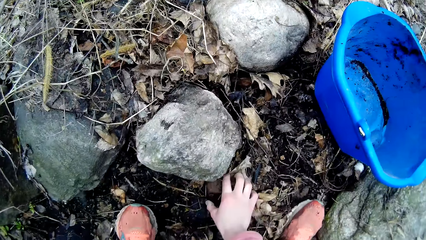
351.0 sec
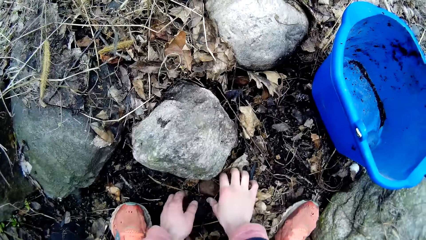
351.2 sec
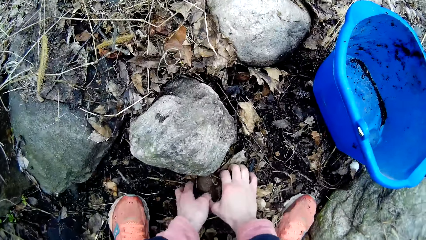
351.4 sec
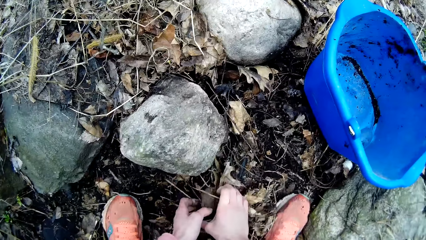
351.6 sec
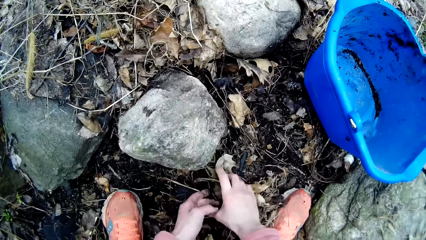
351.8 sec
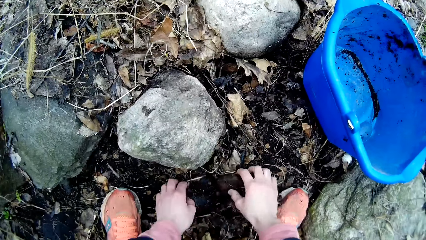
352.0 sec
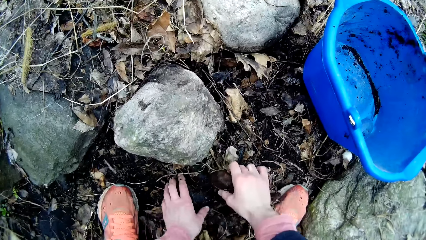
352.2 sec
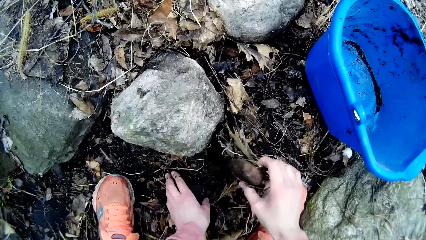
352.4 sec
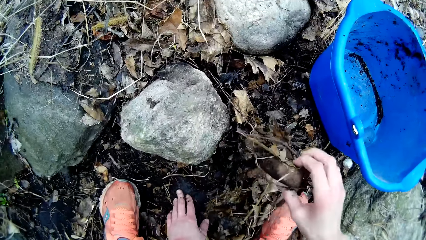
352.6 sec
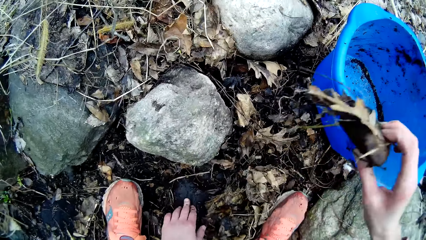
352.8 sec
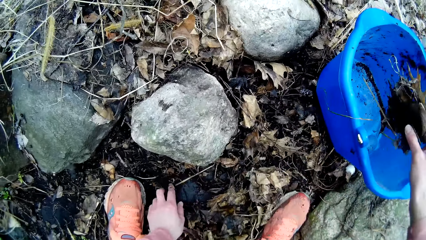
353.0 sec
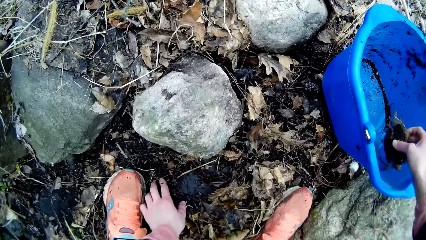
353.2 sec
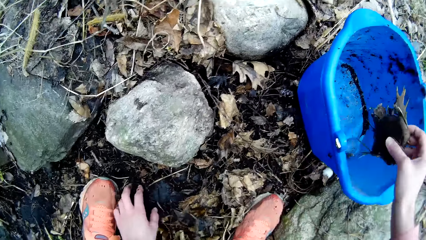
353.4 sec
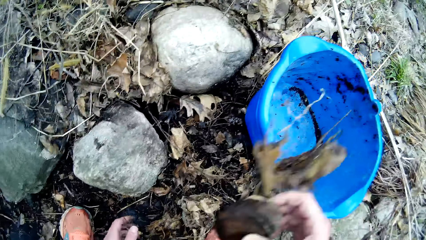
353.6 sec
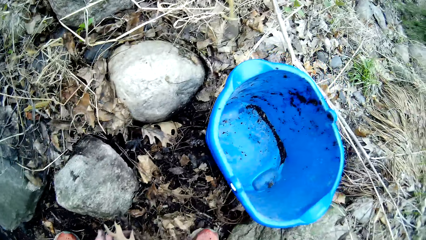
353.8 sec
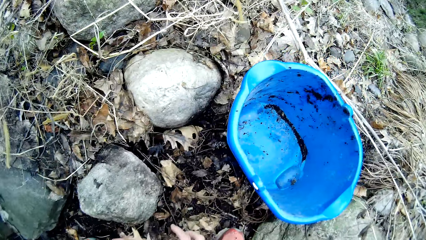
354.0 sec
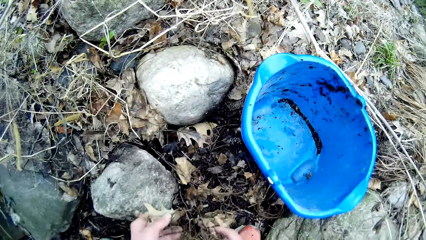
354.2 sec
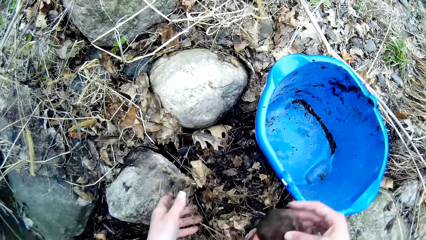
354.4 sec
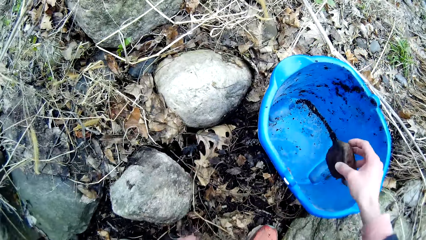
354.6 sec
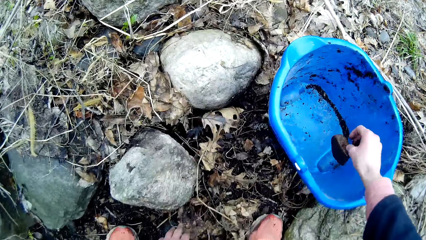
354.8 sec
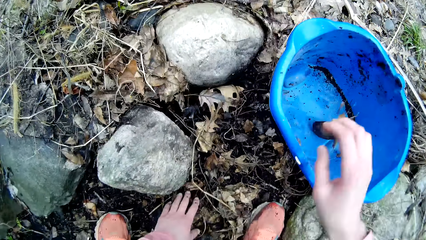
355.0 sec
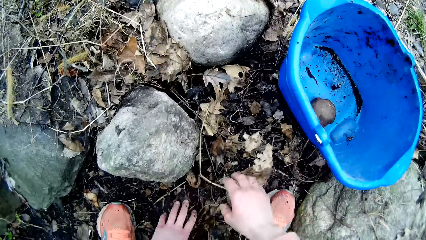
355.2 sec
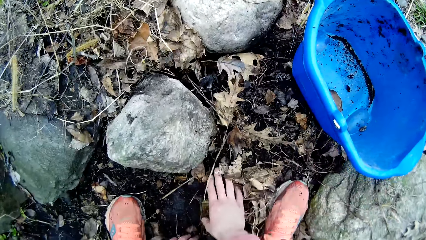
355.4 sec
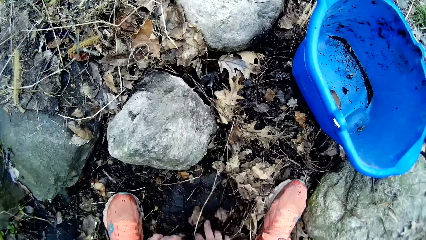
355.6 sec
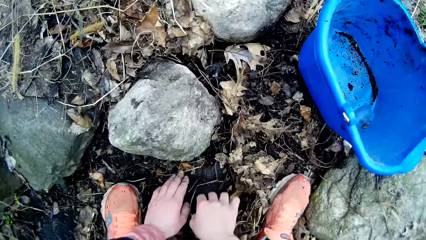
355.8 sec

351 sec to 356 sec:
The camera wearer searches the ground for rocks with both hands. She transfers rocks from the ground into the bucket with her right hand. She picks a rock from the ground, removes a dry leaf from the rock, and dumps the rock in the bucket. She searches the ground for rock with both hands.

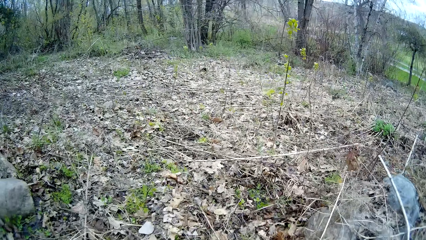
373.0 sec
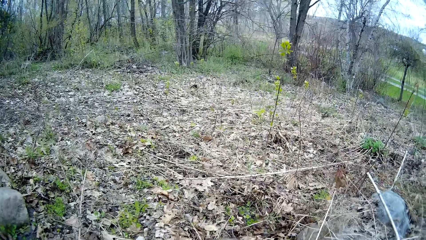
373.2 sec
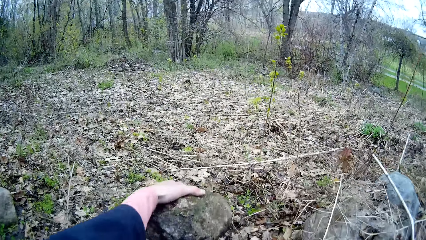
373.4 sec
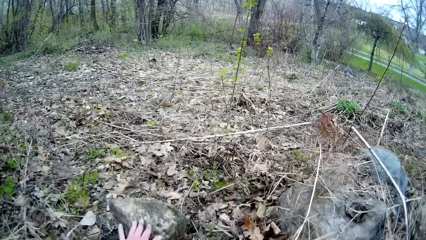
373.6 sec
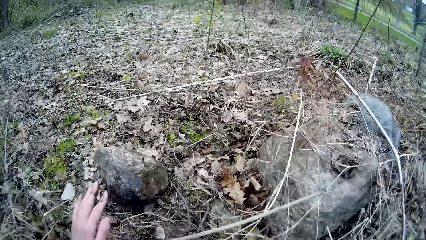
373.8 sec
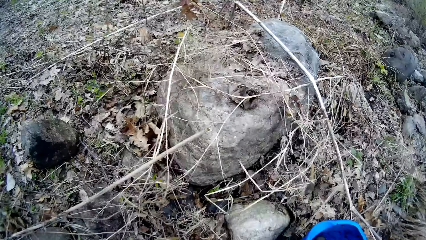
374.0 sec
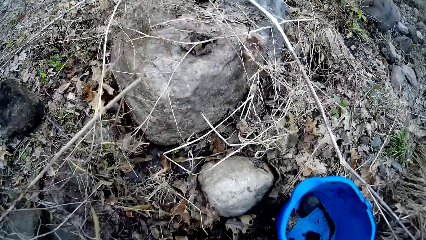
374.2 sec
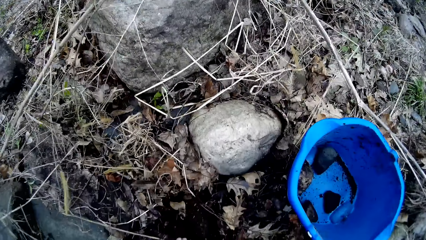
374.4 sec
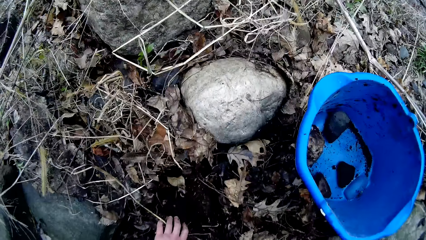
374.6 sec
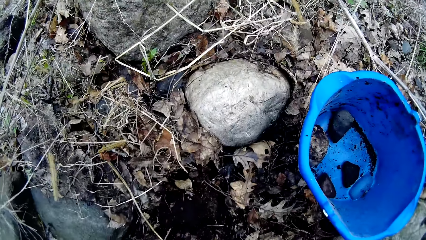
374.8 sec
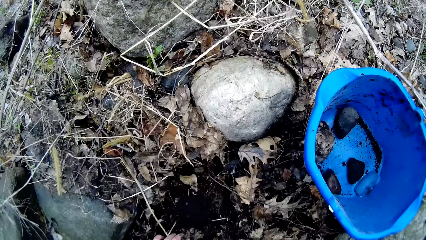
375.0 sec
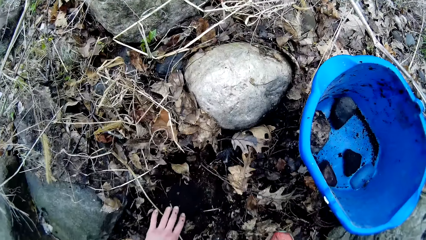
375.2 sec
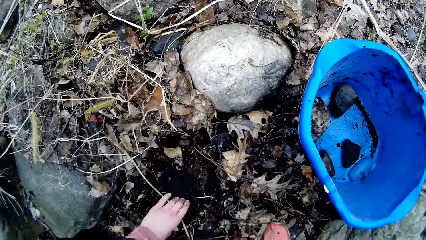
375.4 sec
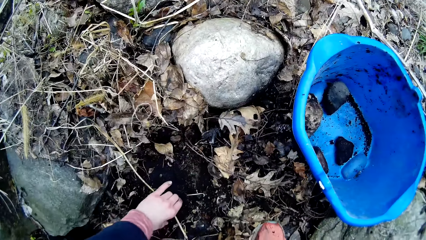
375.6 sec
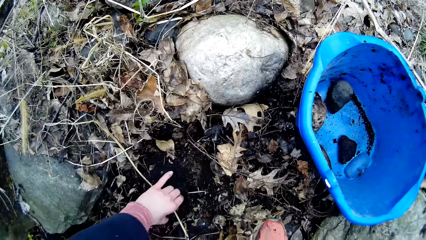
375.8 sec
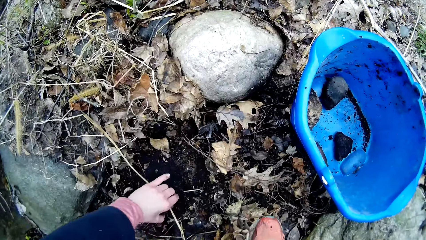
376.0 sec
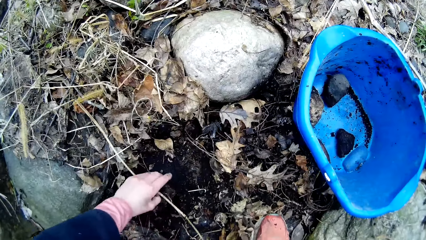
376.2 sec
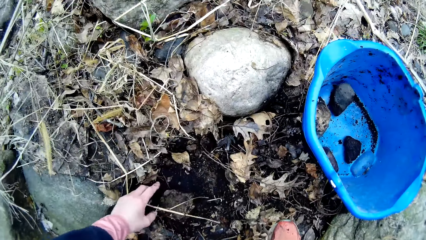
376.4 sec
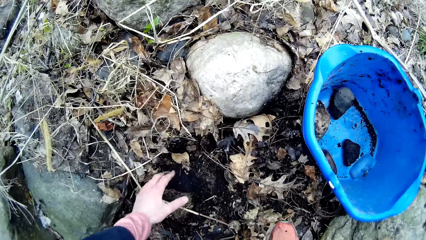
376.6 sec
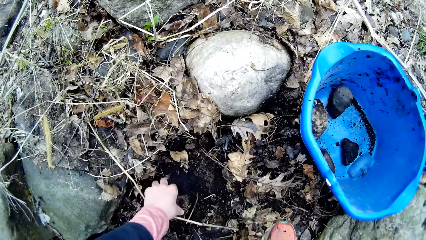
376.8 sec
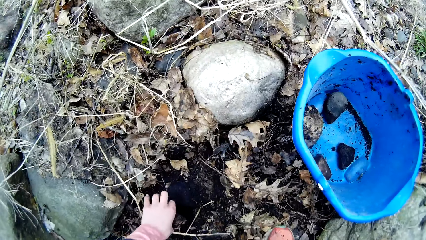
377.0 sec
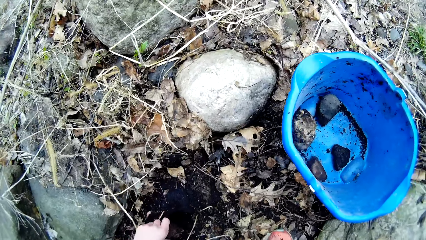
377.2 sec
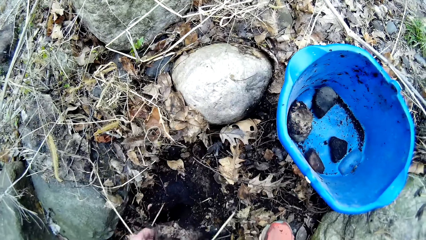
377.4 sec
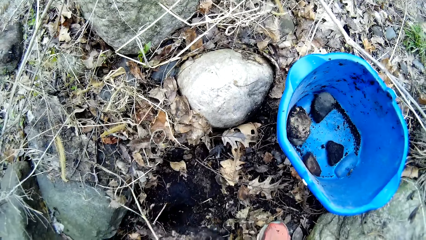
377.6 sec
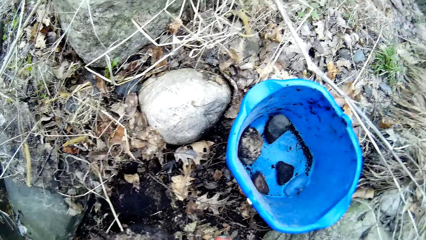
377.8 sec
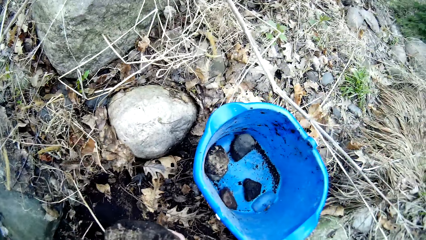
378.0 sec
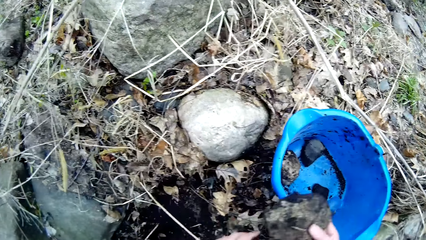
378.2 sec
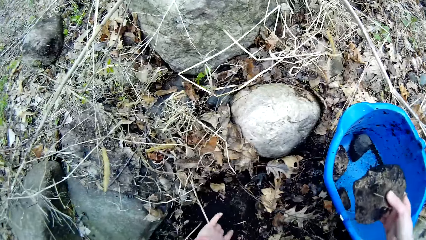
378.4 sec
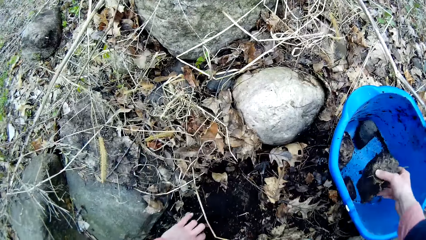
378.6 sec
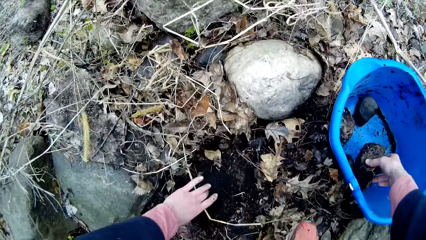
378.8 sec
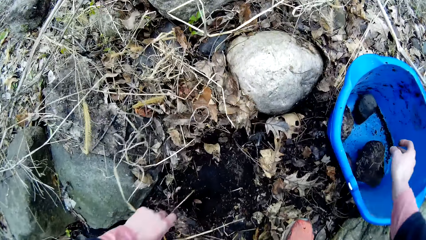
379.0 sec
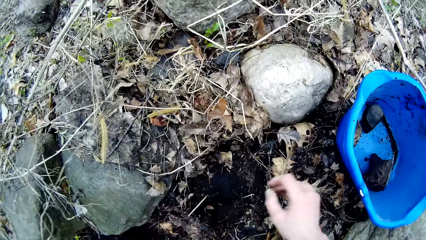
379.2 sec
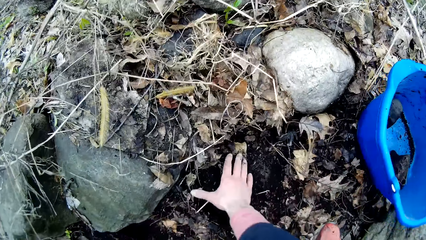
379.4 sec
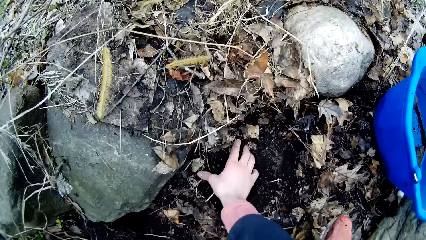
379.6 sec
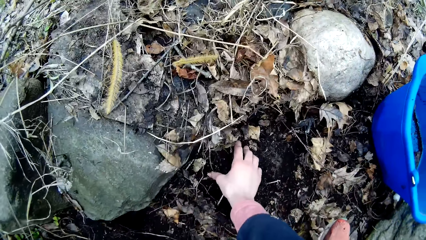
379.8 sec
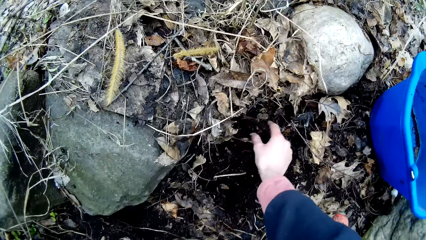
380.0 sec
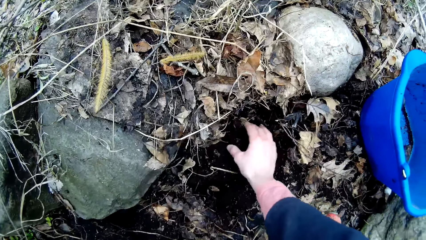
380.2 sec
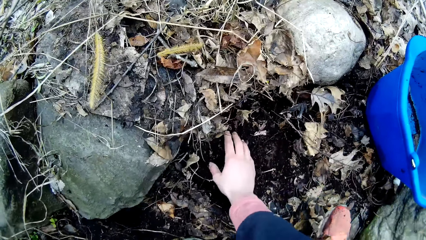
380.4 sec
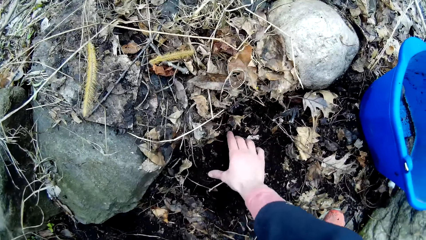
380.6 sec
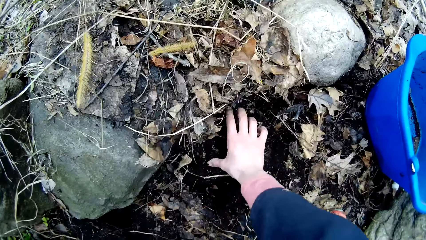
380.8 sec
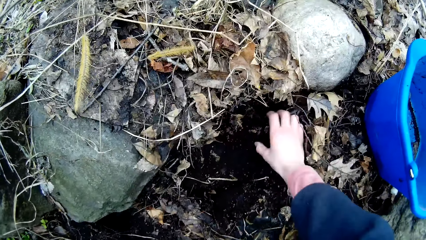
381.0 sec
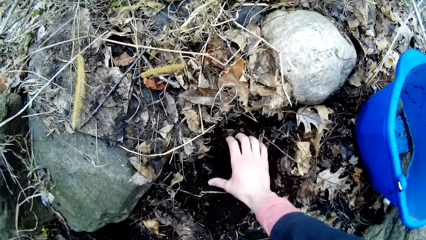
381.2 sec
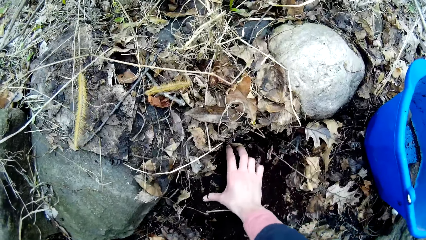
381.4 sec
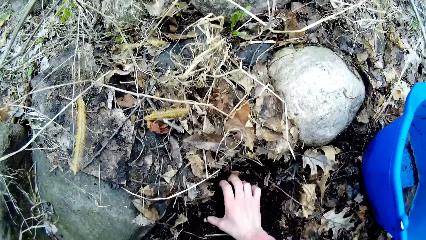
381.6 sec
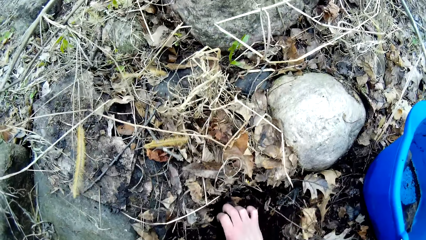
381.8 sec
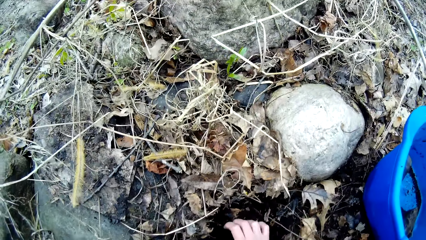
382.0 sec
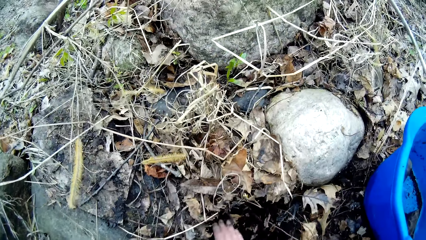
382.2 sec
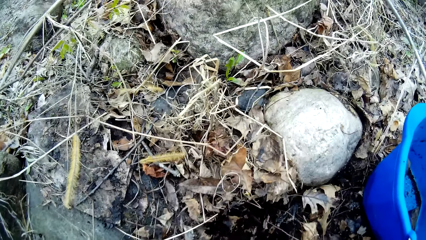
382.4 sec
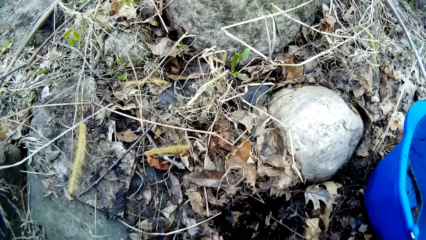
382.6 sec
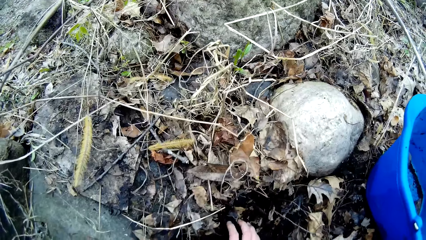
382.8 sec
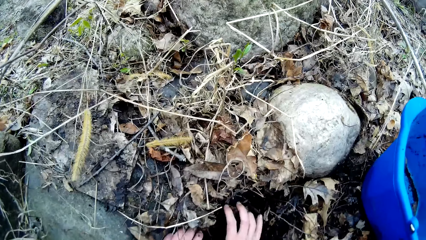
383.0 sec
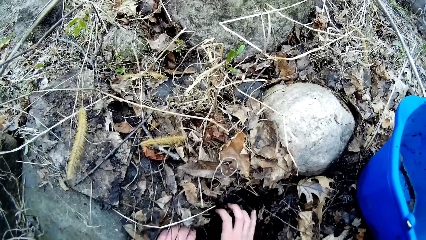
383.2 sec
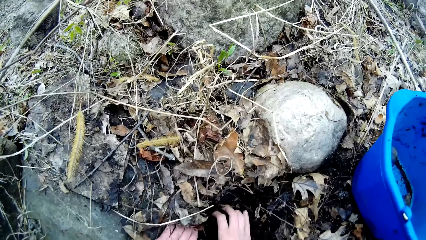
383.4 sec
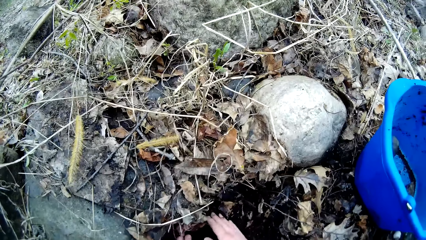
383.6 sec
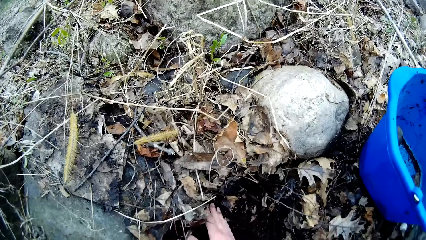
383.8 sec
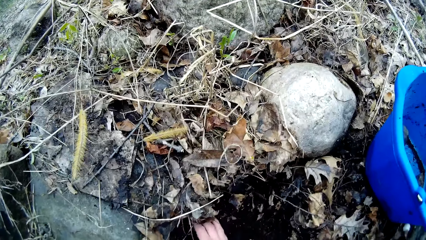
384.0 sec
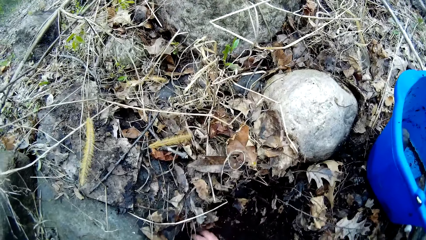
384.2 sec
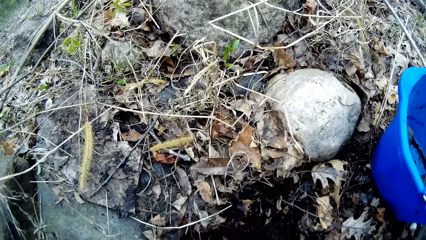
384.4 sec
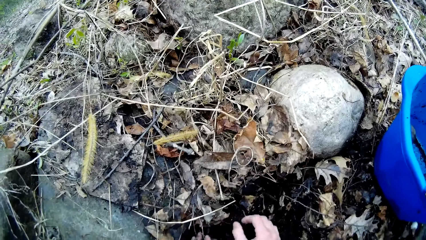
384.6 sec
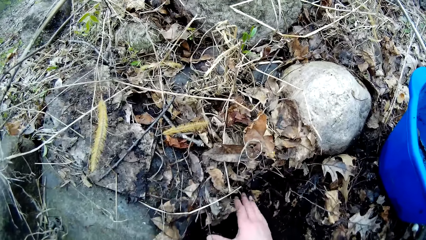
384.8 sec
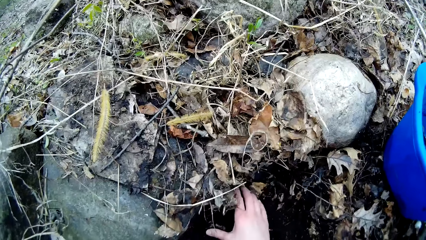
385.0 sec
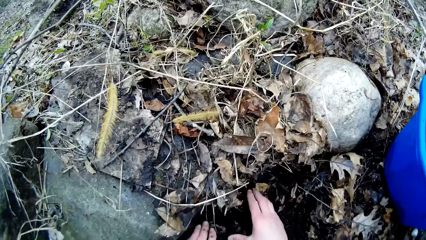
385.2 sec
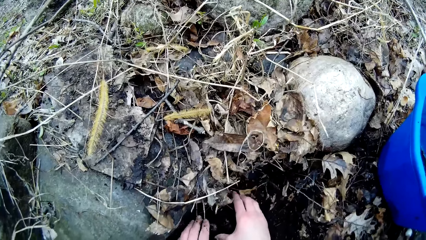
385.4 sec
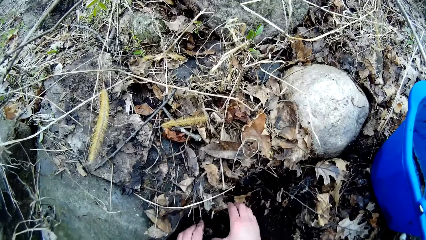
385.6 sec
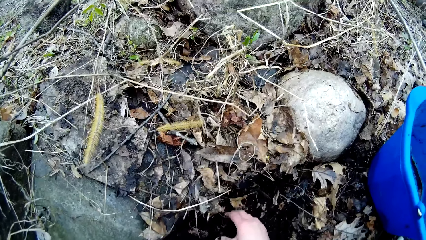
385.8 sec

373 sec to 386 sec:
The camera wearer throws the rock on the ground with both hands. She searches the ground for rock with both hands. She picks a rock from the ground. She transfers rocks from the ground into the bucket with her right hand. She searches the ground for rock with both hands. She rubs through the soil.
